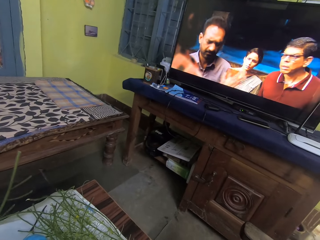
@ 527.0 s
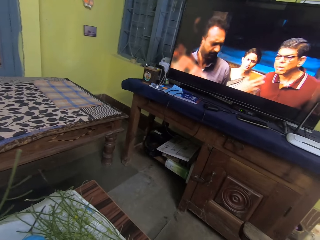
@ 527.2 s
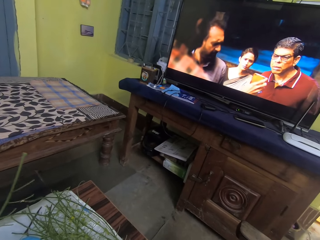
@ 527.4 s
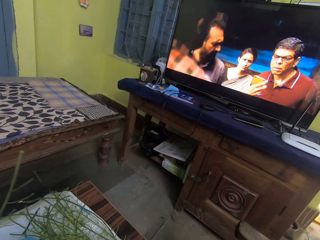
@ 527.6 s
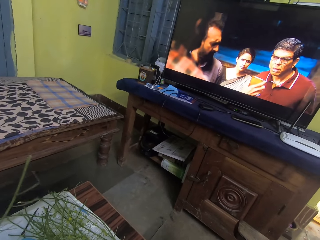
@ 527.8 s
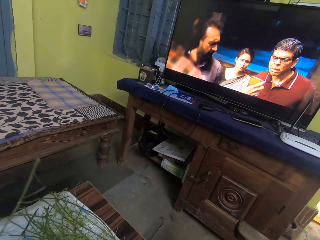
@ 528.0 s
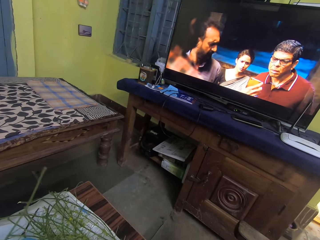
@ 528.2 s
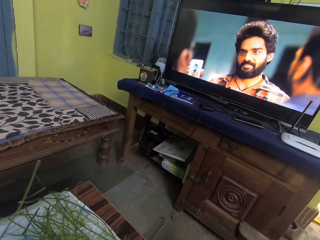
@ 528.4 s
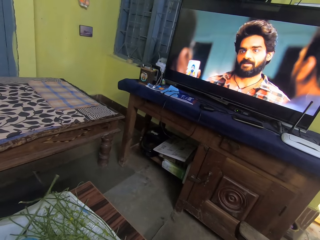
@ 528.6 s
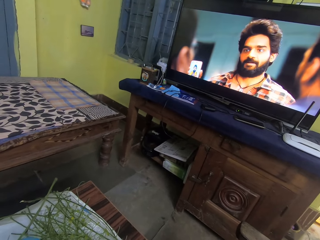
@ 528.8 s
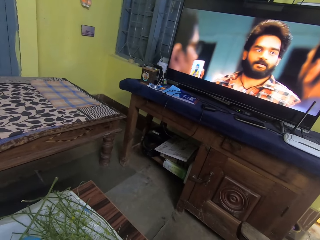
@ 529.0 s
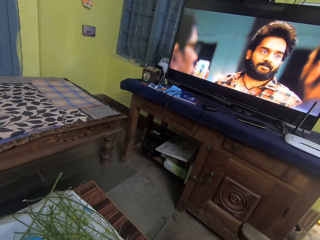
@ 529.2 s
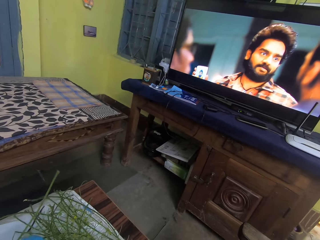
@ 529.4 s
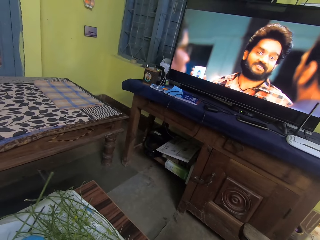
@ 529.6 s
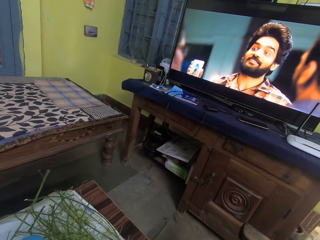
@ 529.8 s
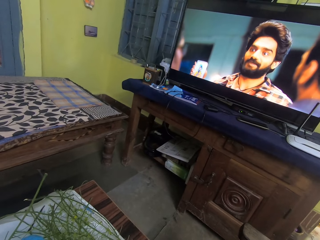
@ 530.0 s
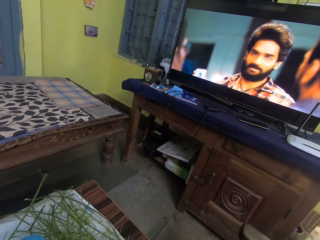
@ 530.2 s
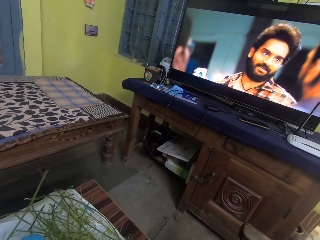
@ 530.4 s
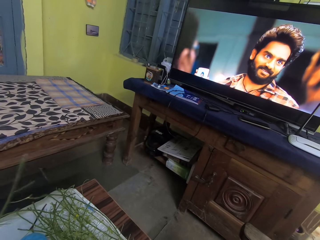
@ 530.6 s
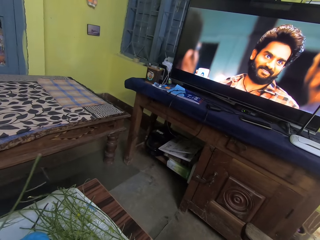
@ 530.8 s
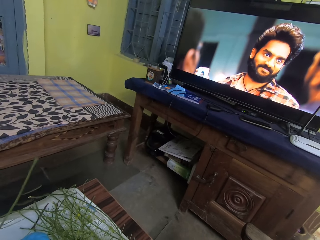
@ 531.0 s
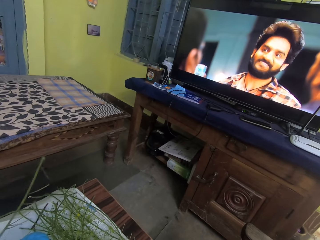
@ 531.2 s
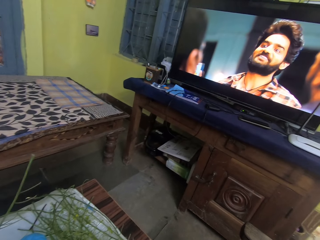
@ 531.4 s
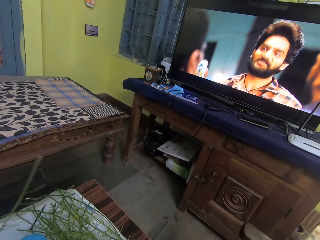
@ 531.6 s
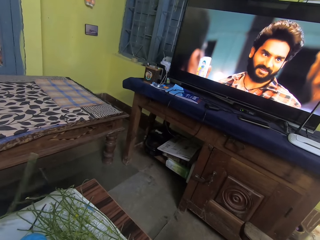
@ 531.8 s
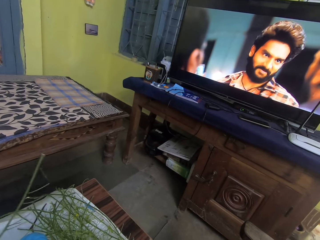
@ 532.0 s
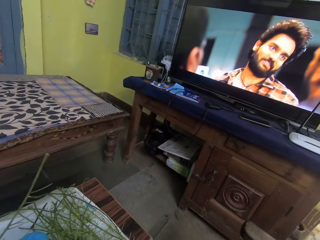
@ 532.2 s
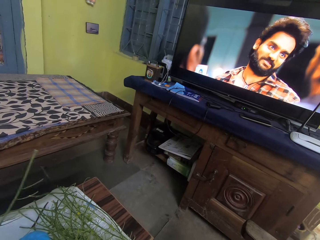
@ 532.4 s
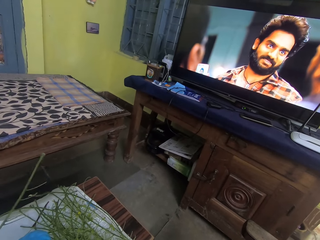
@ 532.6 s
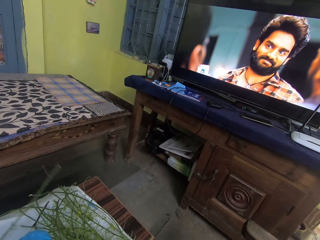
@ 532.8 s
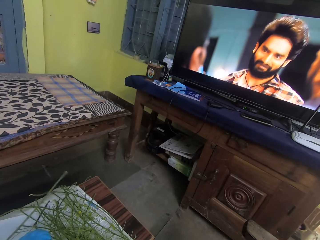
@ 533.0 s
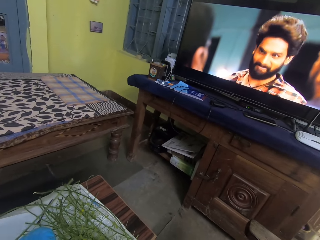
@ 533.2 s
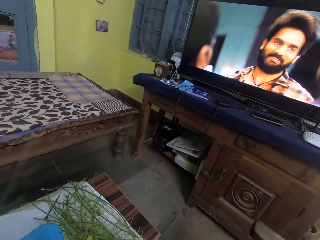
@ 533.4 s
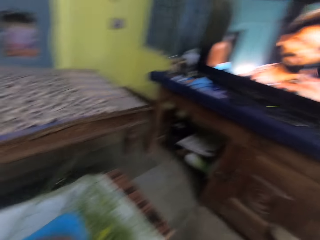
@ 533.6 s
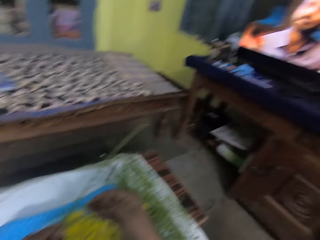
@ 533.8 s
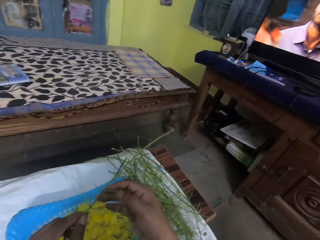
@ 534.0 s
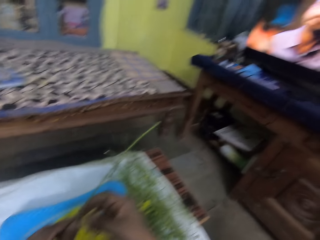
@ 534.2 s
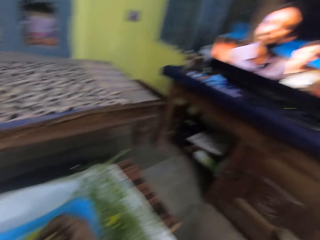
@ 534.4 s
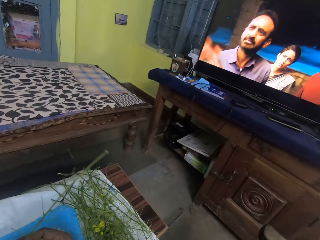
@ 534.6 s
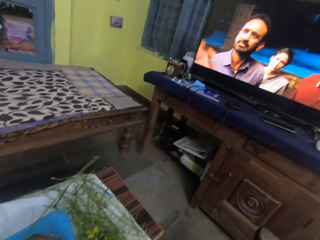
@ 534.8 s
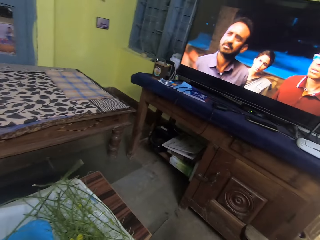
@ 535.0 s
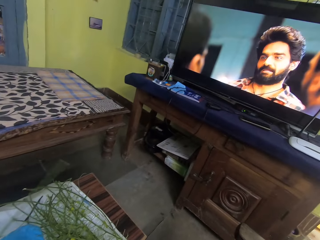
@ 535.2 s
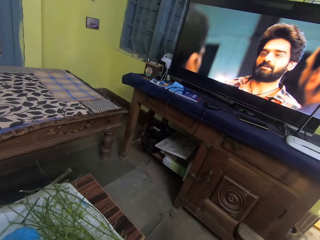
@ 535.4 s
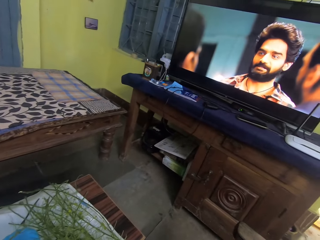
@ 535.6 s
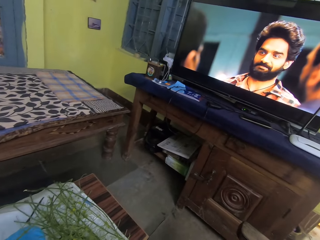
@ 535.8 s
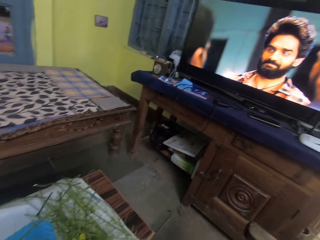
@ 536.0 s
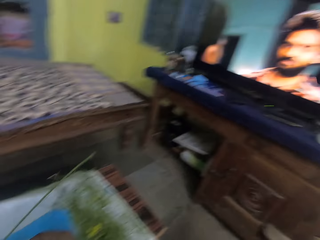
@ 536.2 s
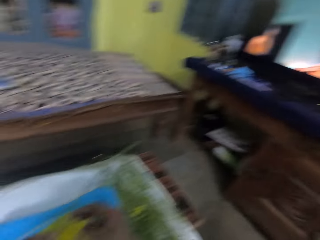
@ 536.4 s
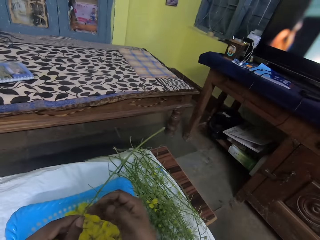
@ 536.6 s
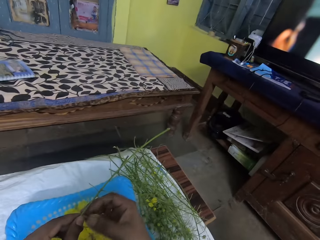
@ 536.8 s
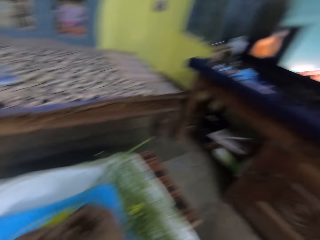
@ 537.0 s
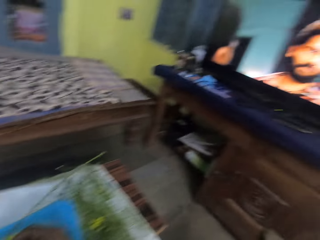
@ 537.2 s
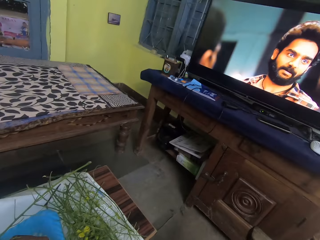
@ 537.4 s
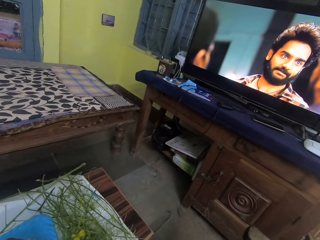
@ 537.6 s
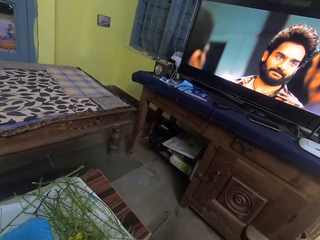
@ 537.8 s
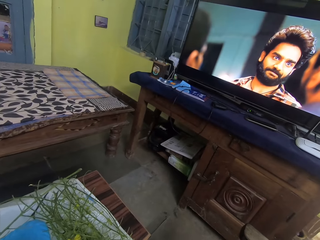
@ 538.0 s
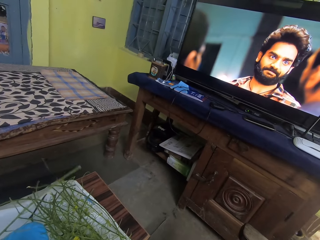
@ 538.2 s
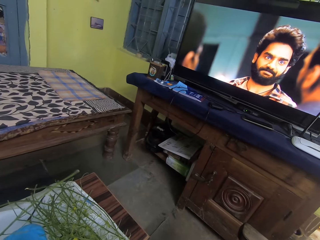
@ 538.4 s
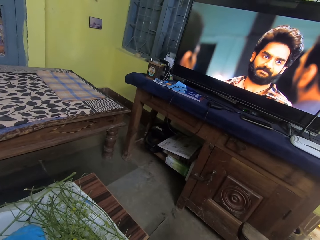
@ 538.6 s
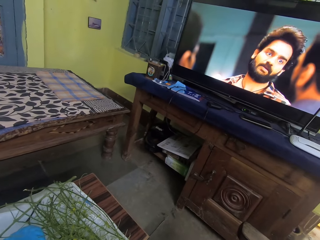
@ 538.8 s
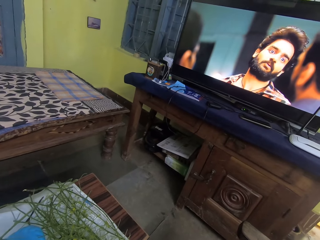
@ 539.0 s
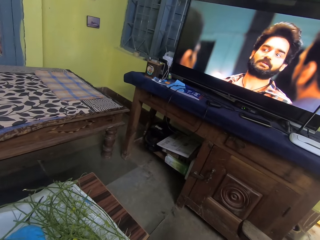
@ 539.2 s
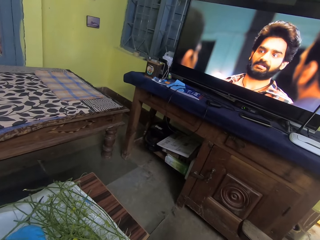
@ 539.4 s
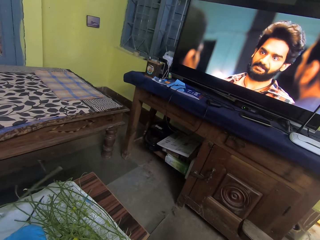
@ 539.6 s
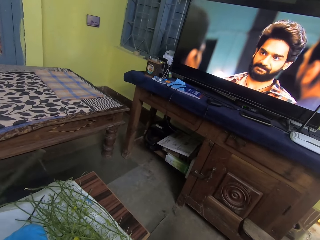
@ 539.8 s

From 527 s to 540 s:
The camera wearer watches the movie in the screen. She holds the branch of Amaltaas flower with her hands. She watches the TV set. She drops the Amaltaas flower into the plastic colander on the table with her right hand. She holds an Amaltaas flower on the branch of Amaltaas flower with her right hand. She watches the TV set.

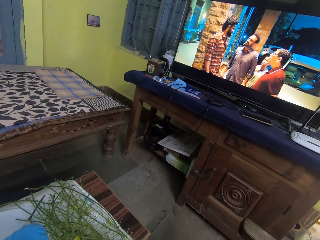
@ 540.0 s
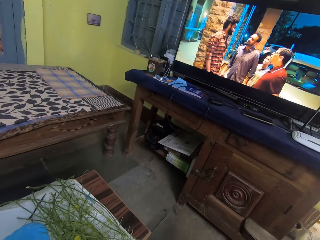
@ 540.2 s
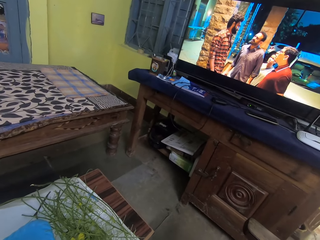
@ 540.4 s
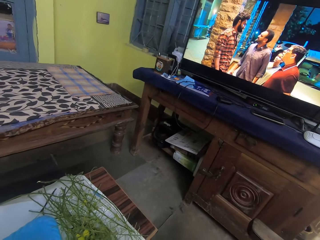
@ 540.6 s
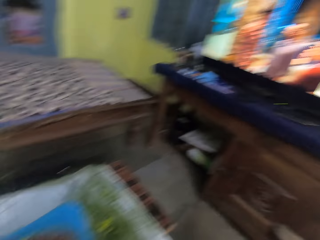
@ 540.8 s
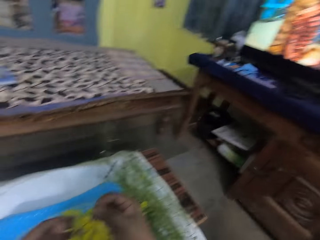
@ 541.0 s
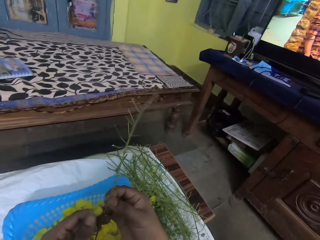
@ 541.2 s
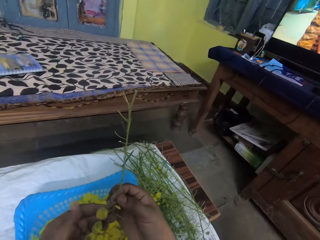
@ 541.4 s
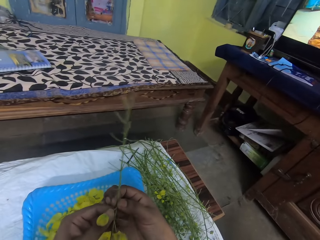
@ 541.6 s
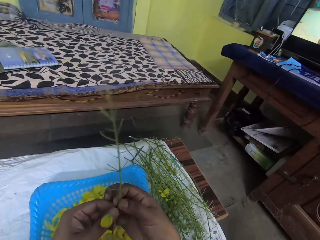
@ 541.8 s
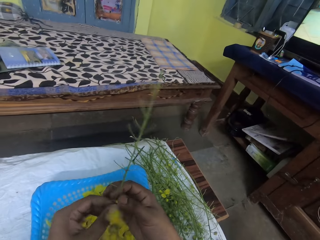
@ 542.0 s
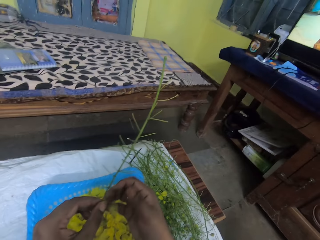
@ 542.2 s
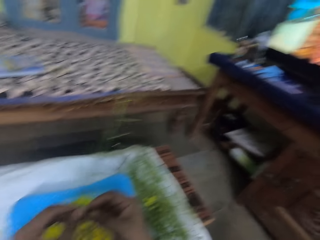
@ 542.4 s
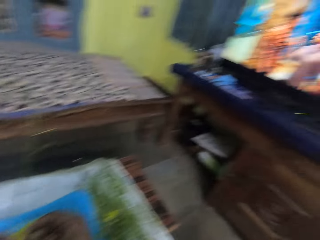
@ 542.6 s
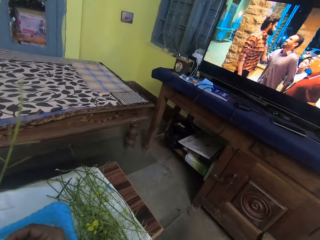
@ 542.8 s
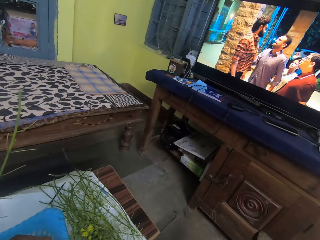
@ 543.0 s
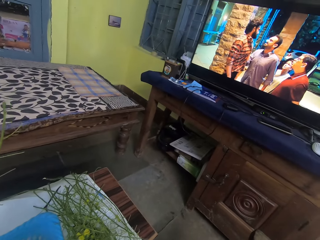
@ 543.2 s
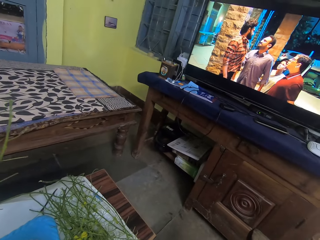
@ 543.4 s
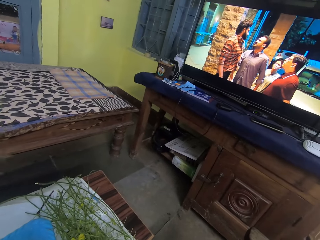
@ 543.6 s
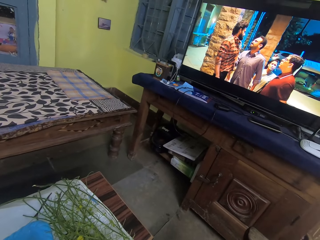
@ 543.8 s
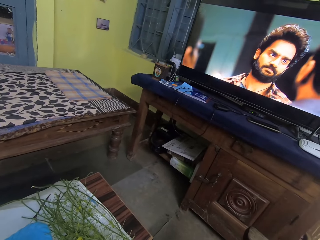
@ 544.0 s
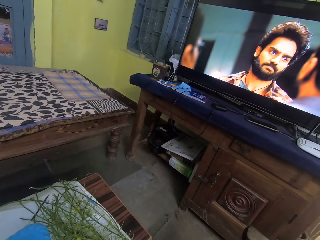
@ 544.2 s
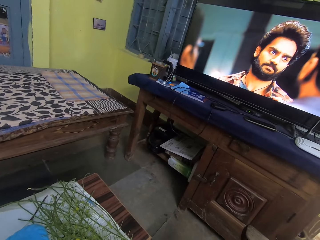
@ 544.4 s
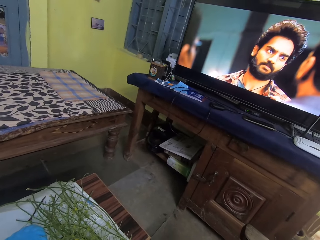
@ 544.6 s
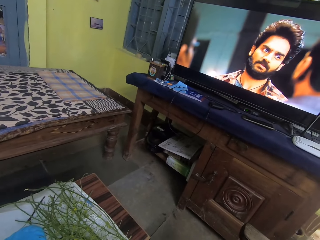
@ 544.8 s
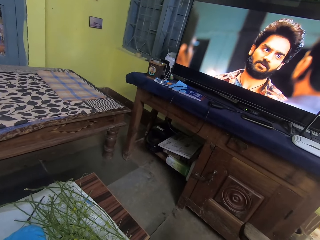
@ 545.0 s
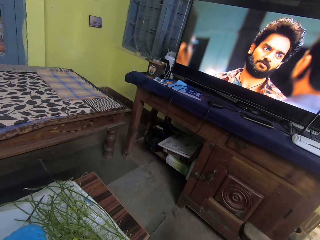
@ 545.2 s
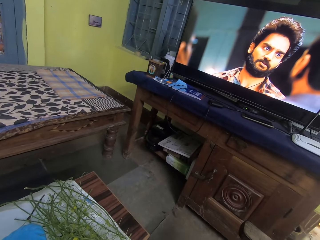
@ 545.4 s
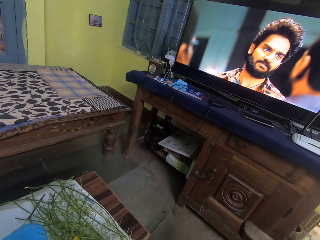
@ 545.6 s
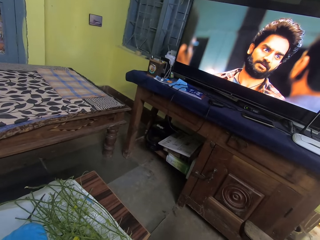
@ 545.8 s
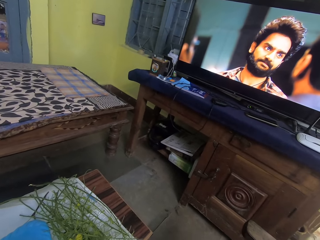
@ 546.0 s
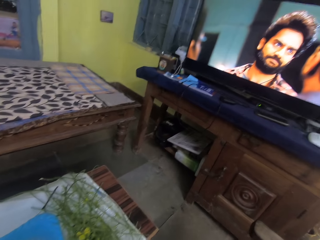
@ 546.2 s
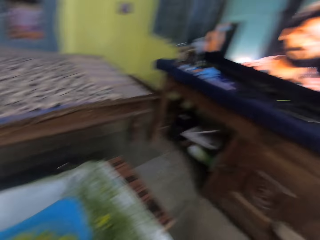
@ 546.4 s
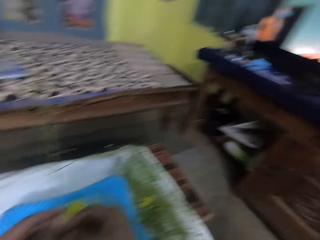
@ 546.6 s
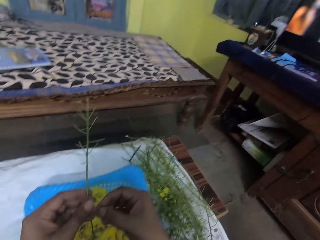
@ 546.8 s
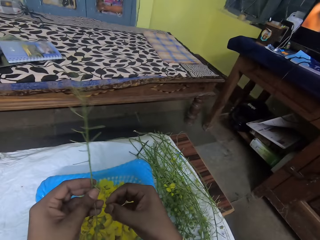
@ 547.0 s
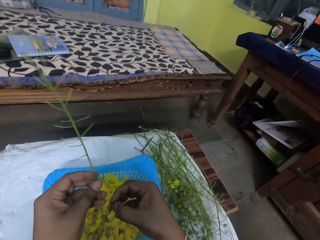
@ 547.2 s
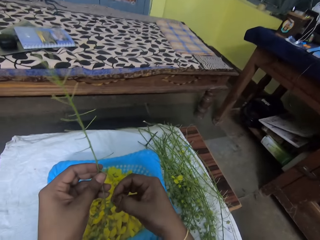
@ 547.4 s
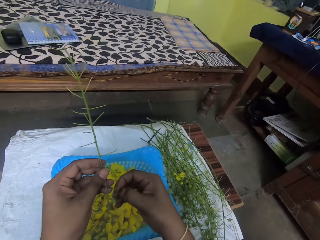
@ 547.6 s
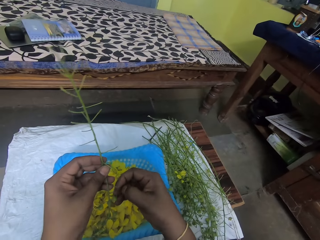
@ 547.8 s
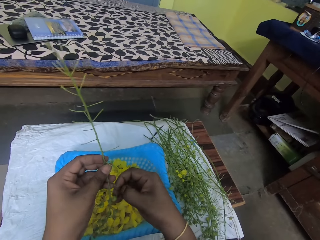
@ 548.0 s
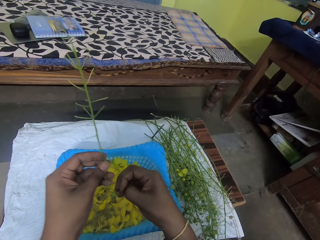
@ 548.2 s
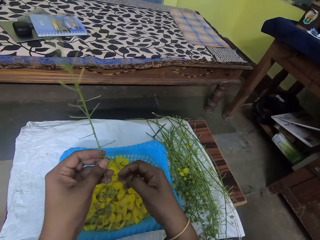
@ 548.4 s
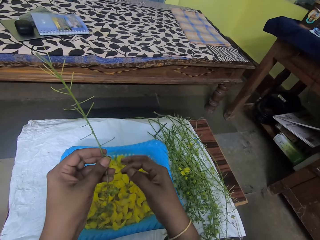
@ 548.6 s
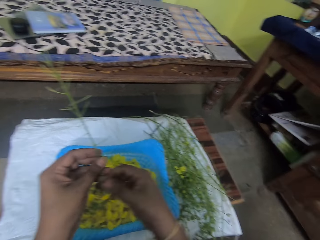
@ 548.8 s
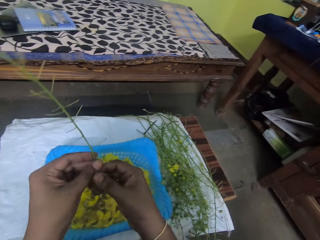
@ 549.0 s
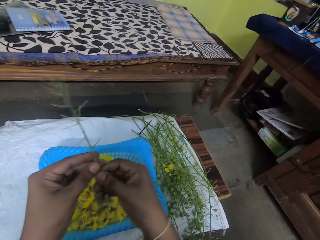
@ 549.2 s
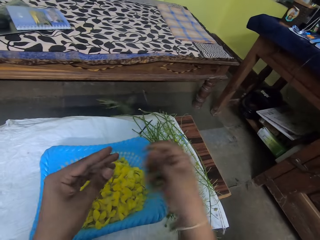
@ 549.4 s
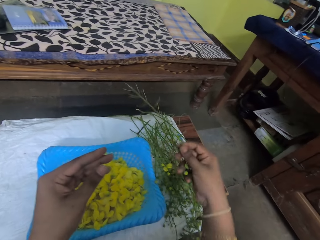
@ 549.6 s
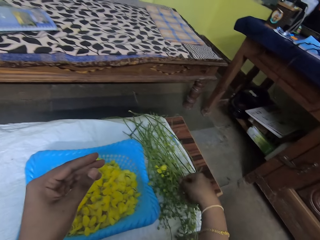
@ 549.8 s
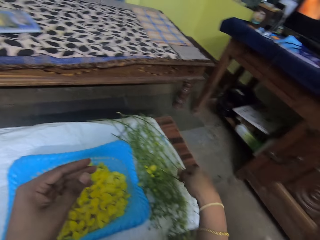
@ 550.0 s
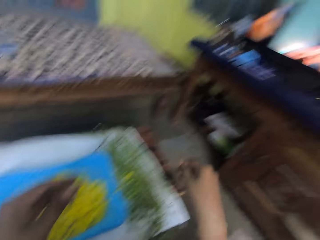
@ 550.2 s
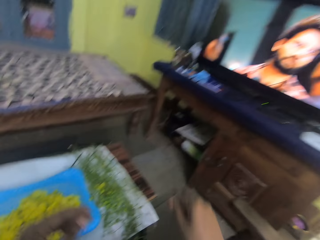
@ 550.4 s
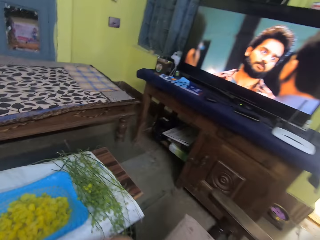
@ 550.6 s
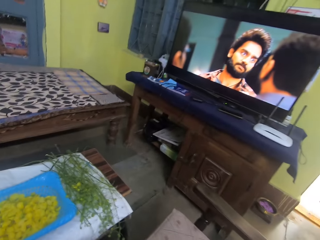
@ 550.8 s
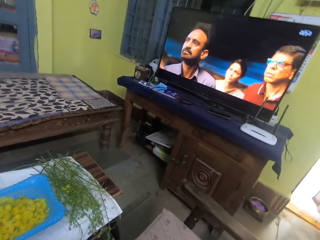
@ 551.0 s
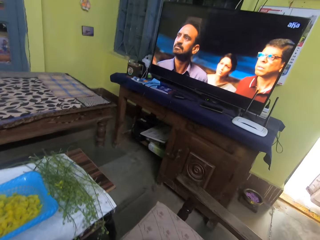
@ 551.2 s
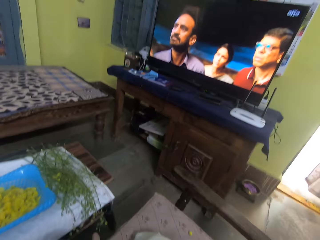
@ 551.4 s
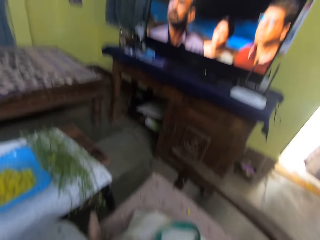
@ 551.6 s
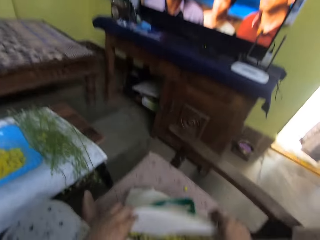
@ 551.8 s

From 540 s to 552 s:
The camera wearer passes the branch of Amaltaas flower from her right hand to her left hand. She watches the TV set. She plucks an Amaltaas flower from the branch of Amaltaas flower with her right hand. She drops the Amaltaas flower into the plastic colander on the table with her right hand. She passes the branch of Amaltaas flower from her left hand to her right hand. She drops the branch of Amaltaas flower on the table with her right hand.
